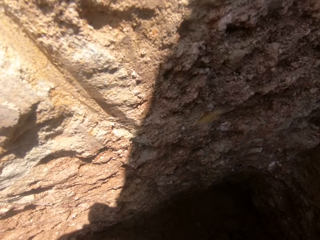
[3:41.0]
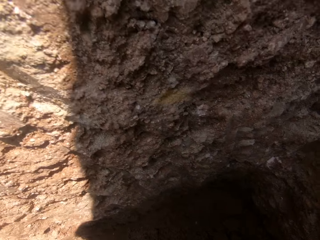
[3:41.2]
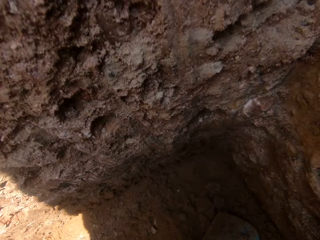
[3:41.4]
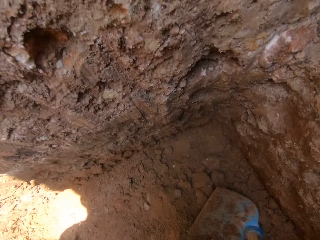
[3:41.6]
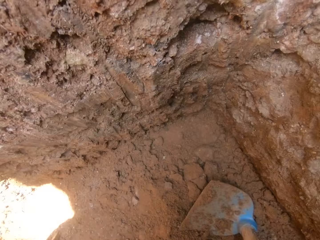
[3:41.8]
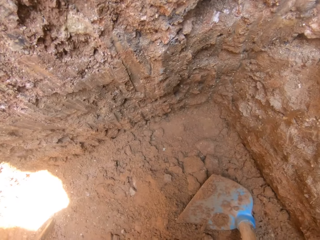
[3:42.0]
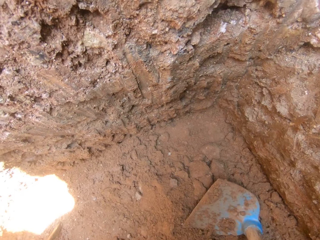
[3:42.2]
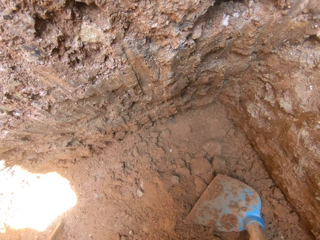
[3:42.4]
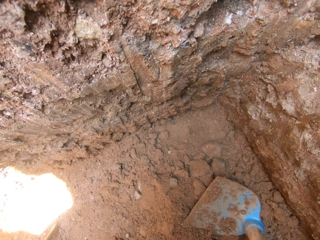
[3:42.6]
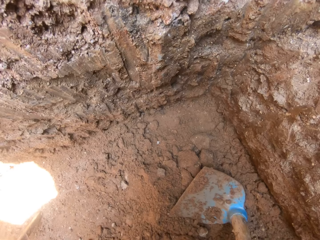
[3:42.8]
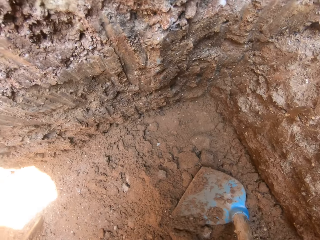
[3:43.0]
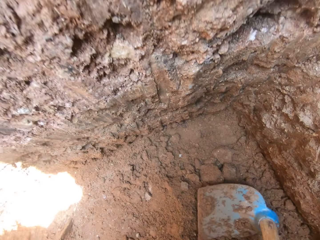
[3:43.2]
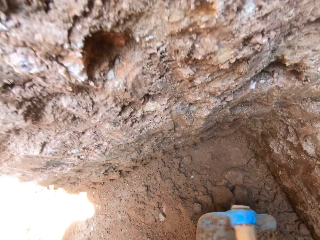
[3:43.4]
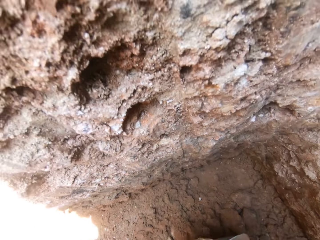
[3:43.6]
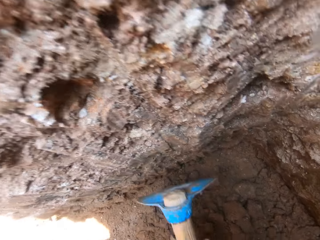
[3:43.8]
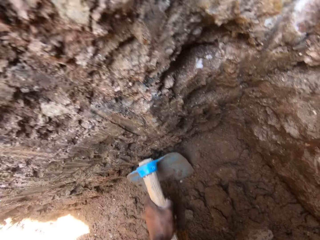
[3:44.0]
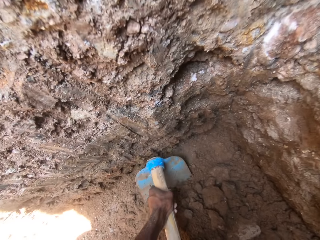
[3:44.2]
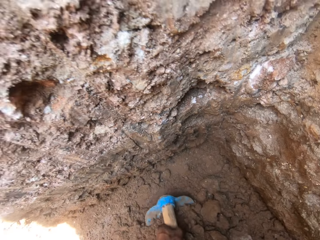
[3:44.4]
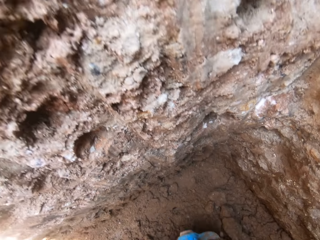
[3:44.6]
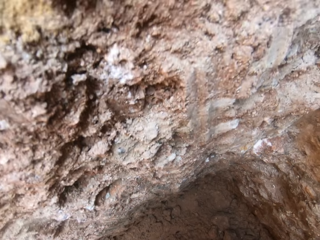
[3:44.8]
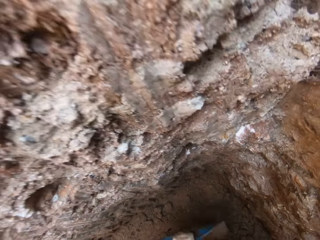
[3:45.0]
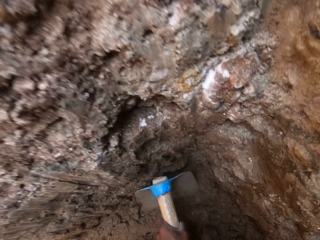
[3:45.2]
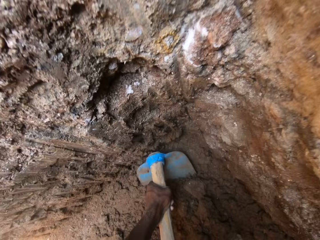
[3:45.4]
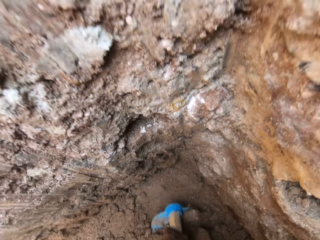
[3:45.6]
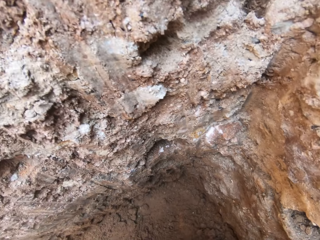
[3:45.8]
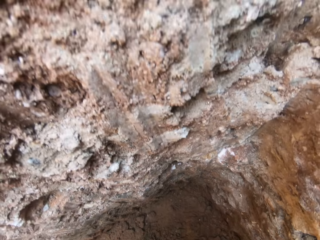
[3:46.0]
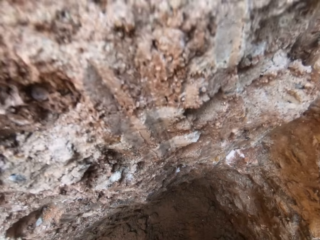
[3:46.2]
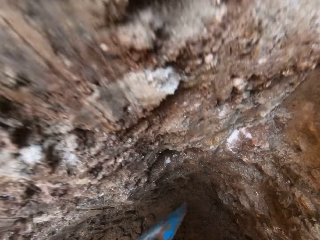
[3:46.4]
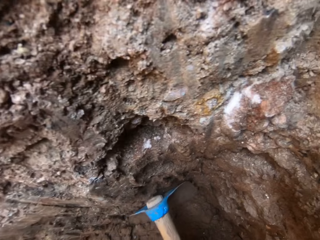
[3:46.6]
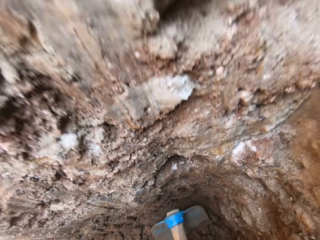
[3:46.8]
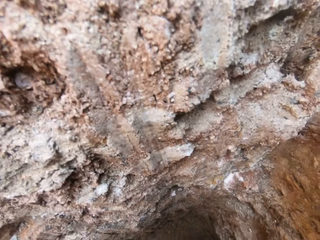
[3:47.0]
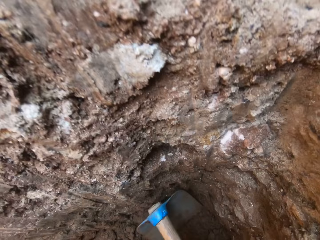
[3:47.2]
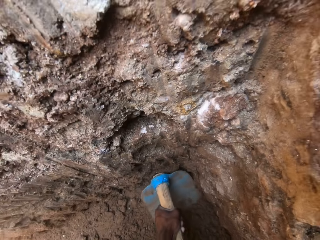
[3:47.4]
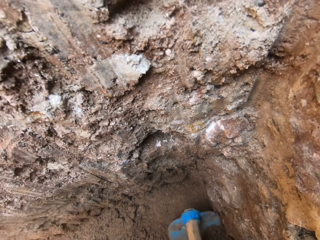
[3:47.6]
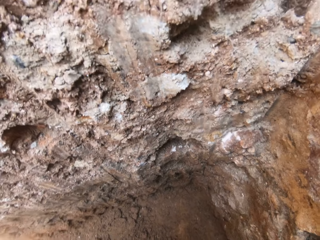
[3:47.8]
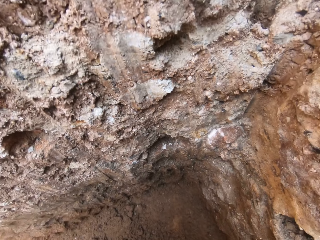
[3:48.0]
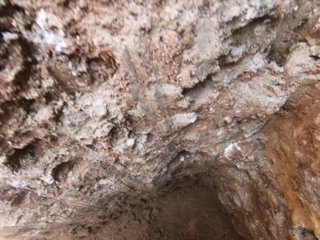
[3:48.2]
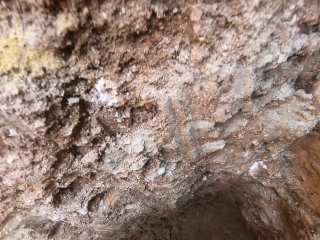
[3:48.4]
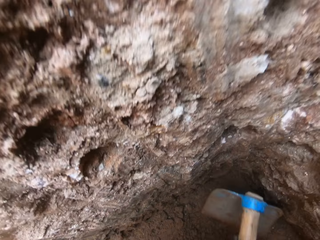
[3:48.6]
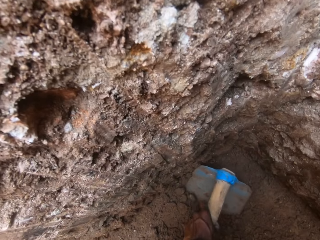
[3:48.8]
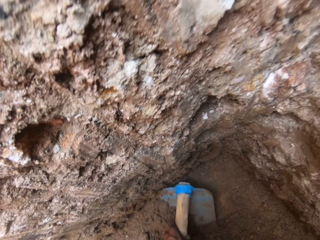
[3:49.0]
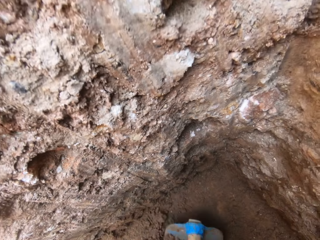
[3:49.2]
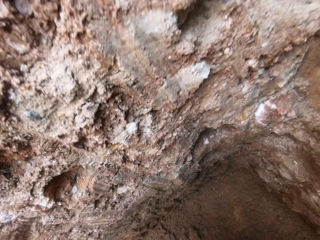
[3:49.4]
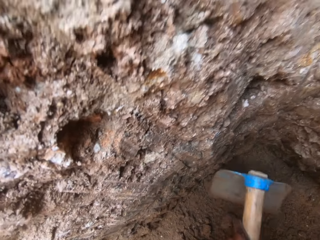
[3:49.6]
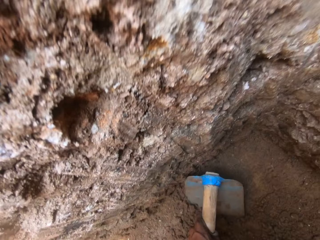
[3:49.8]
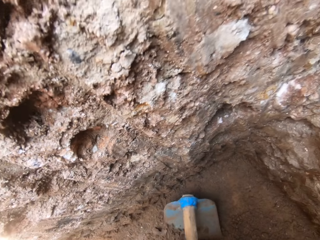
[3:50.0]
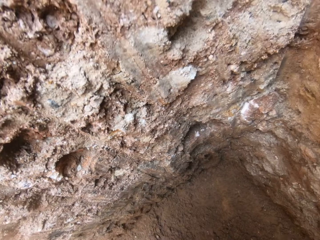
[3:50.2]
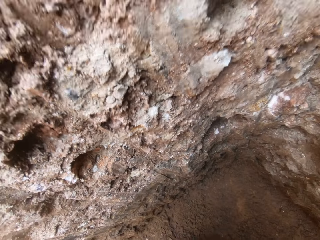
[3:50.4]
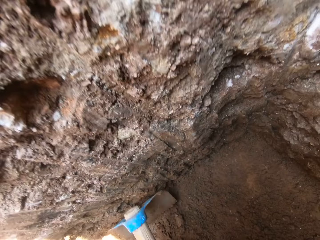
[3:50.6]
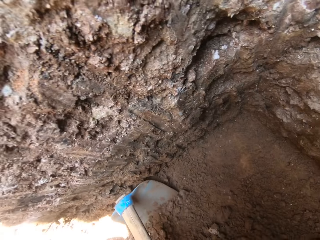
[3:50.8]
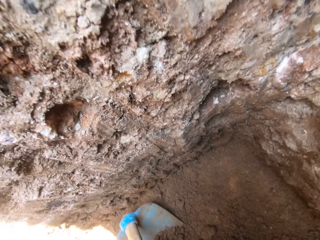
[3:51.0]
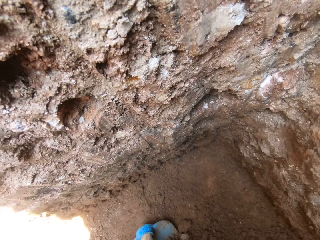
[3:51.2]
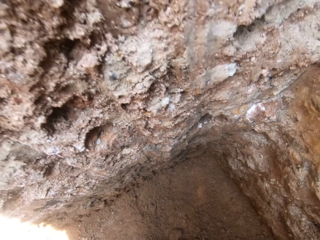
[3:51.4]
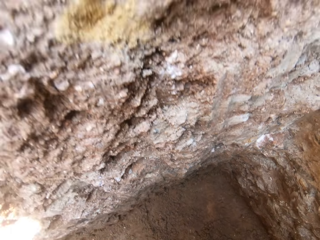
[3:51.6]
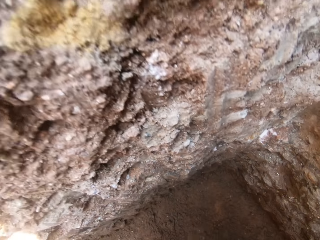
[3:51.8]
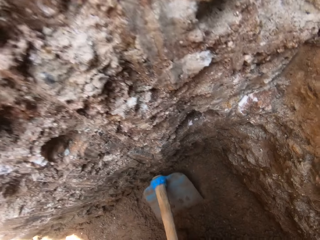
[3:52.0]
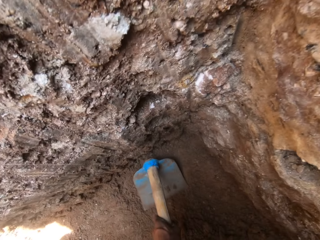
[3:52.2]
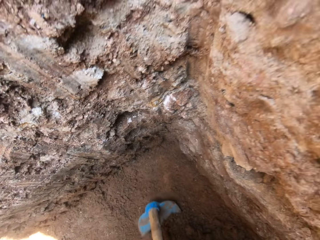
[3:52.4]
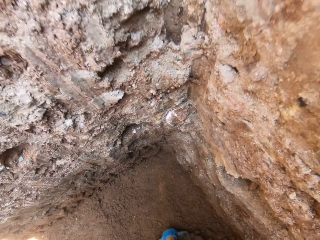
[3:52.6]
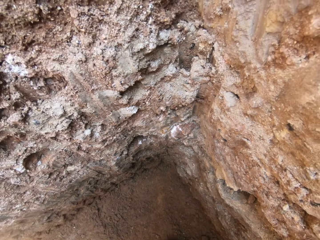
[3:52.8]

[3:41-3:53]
The camera wearer picks up the hoe. They scoop the soil into a basin with the hoe. They dig with a shovel.

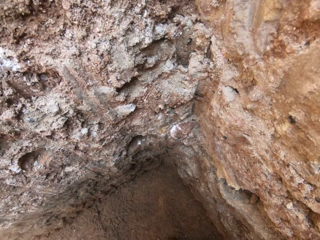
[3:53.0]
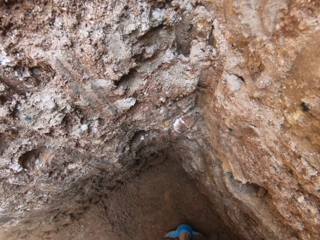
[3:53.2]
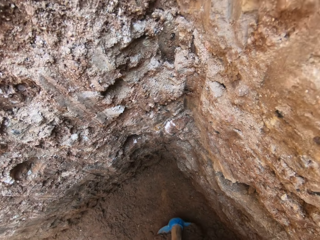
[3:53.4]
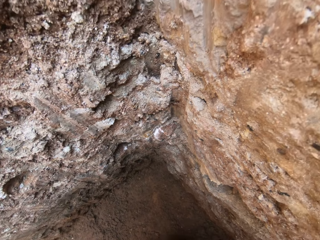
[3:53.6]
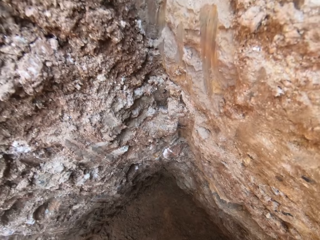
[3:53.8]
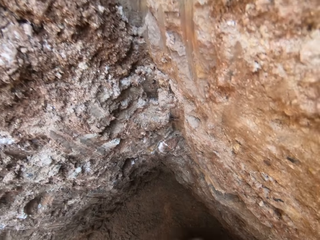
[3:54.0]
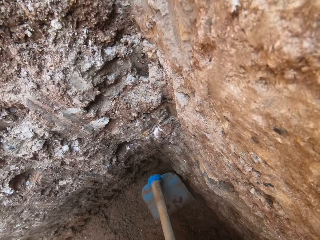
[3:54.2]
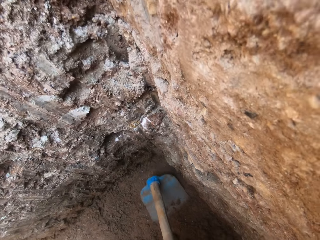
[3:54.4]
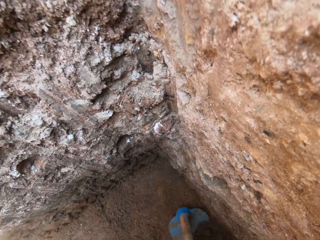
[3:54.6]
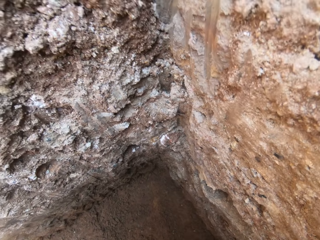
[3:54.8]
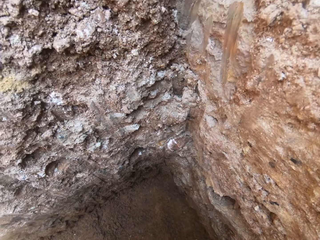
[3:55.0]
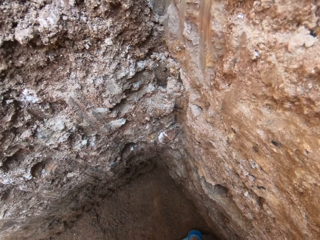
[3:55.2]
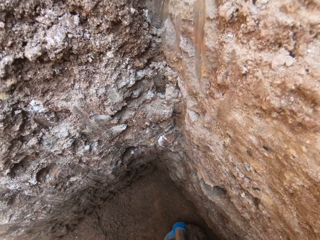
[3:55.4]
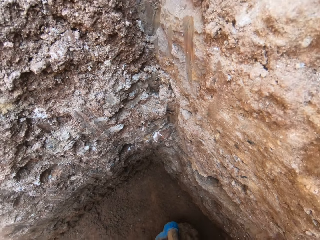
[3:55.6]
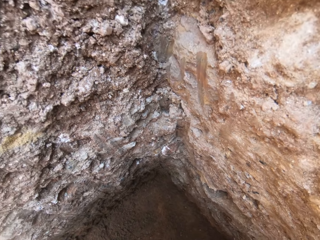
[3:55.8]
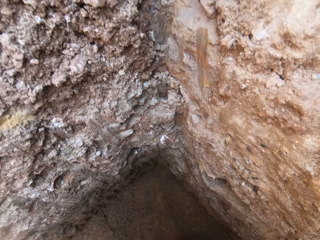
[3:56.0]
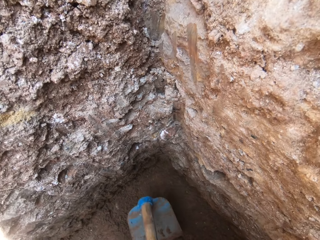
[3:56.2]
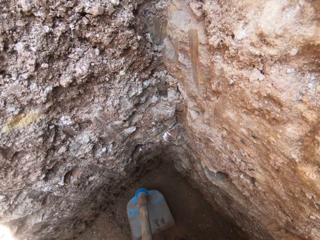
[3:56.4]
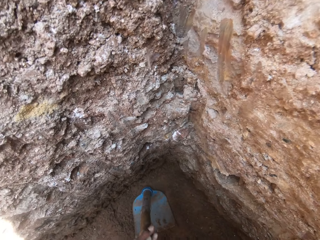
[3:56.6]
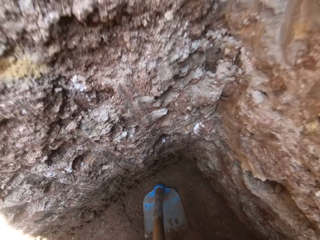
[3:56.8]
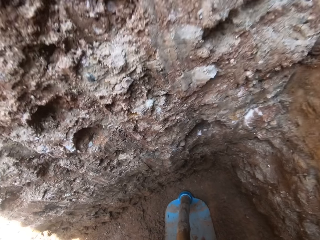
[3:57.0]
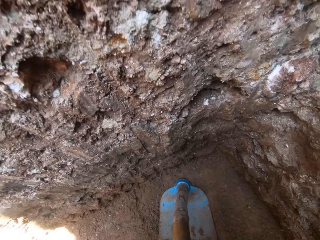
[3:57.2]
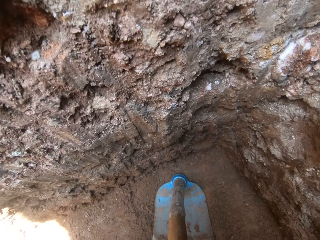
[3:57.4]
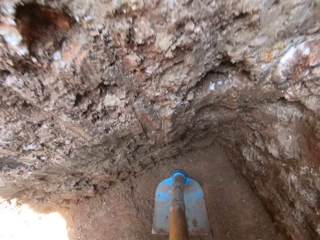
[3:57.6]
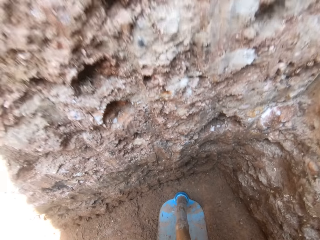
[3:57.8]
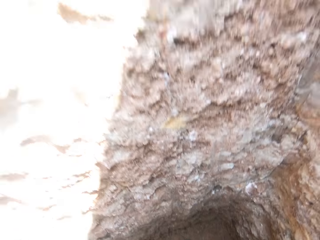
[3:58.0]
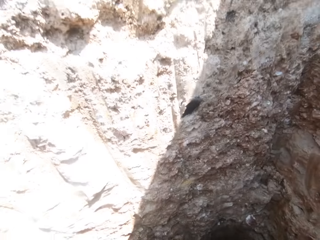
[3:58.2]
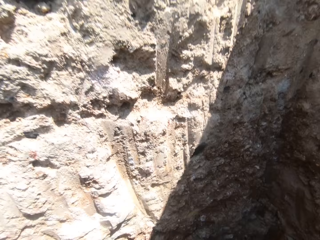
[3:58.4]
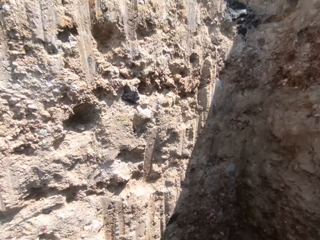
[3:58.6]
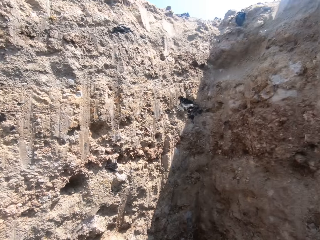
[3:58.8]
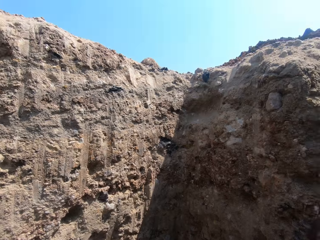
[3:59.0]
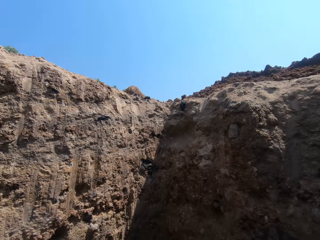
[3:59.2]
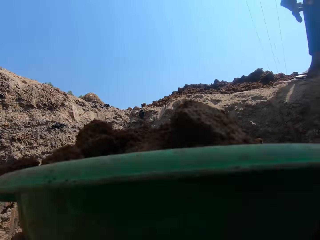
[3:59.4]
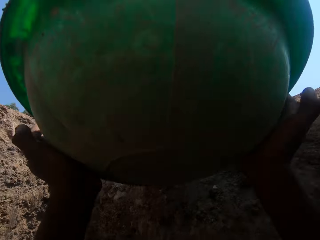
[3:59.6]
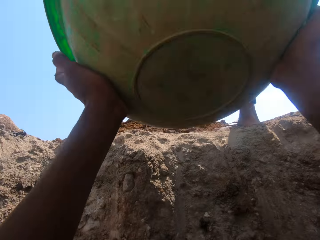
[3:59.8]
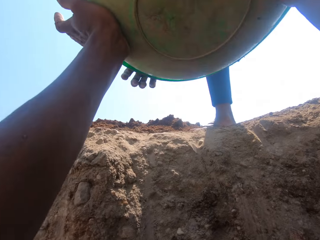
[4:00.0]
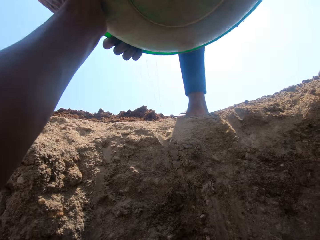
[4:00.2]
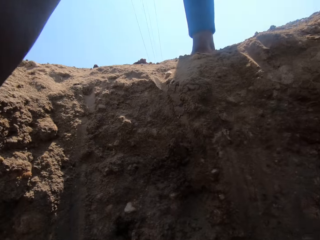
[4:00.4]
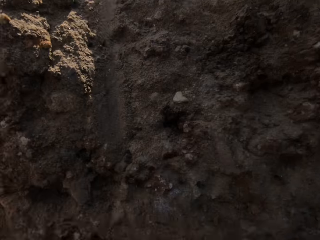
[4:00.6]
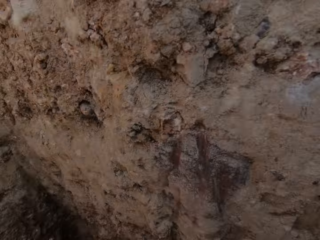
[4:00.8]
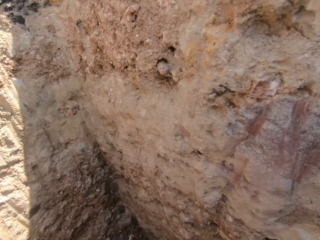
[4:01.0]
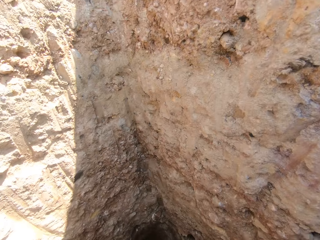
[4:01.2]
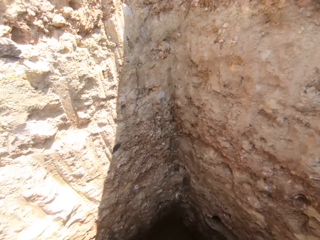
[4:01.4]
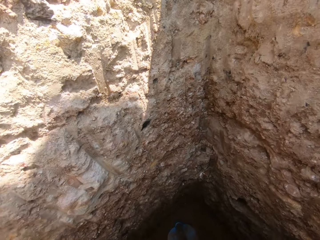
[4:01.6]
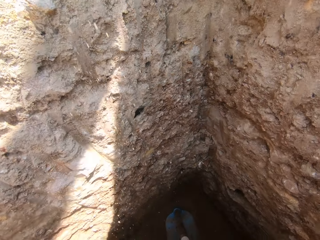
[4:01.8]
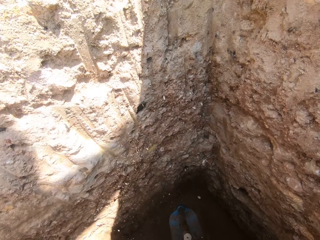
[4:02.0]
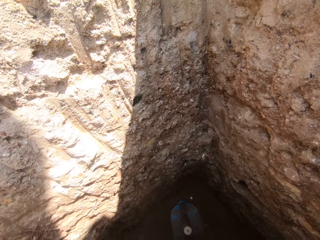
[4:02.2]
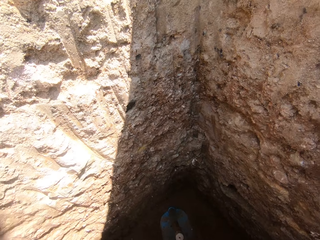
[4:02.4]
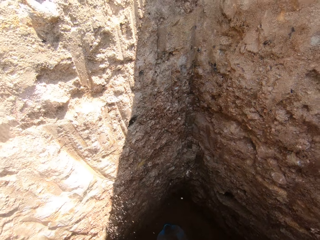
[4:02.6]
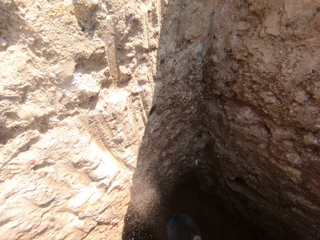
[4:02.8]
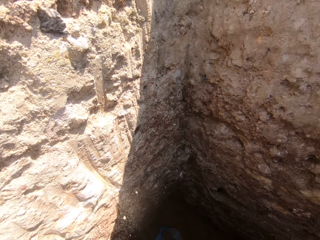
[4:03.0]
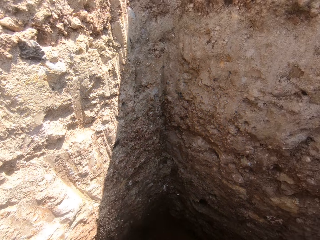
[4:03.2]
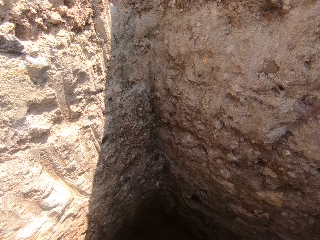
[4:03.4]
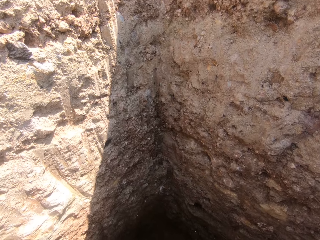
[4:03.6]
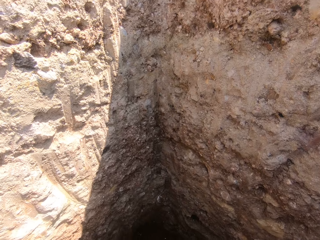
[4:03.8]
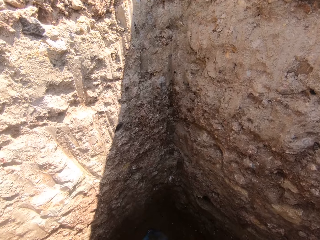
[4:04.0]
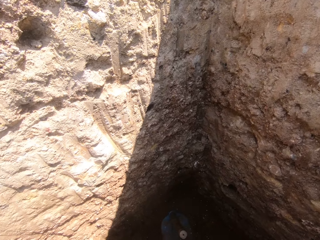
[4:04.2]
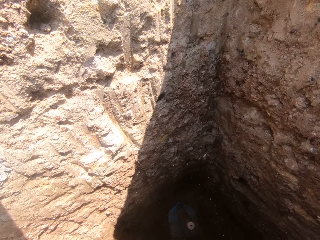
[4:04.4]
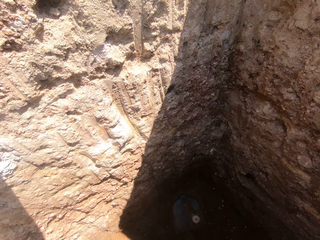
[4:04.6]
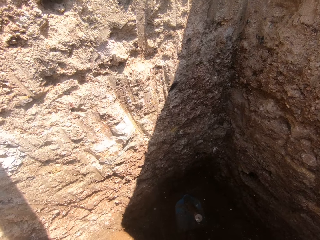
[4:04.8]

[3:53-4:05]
The camera wearer places the hoe aside. They give the soil basin to a person.
